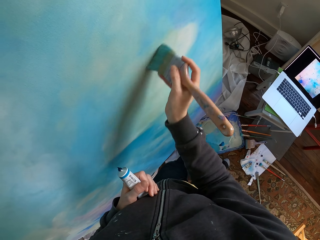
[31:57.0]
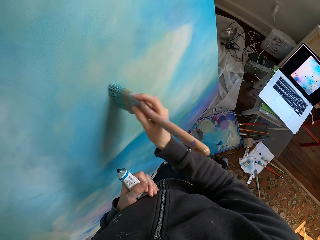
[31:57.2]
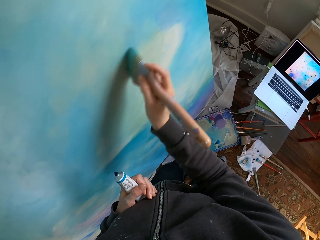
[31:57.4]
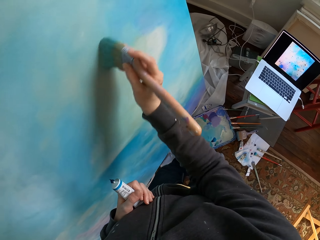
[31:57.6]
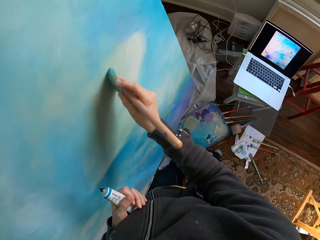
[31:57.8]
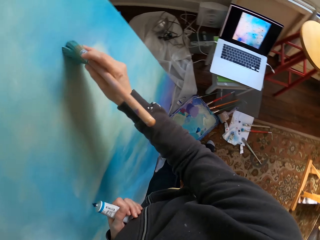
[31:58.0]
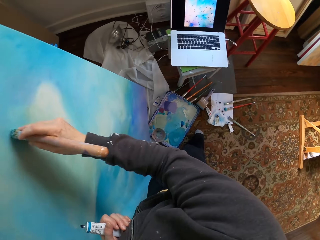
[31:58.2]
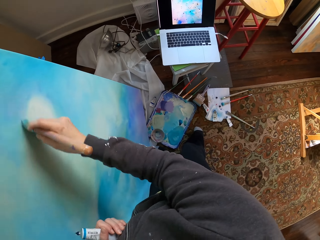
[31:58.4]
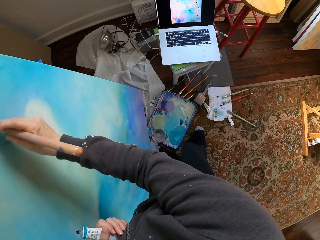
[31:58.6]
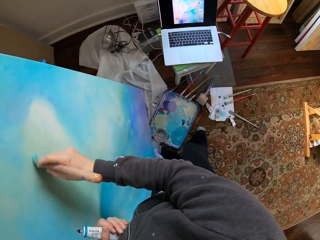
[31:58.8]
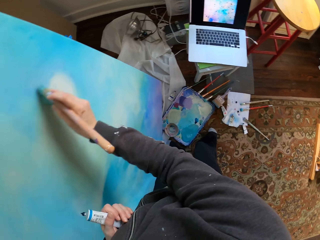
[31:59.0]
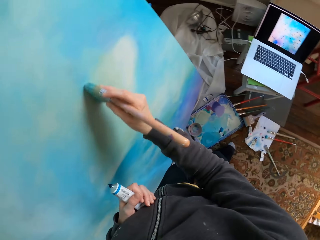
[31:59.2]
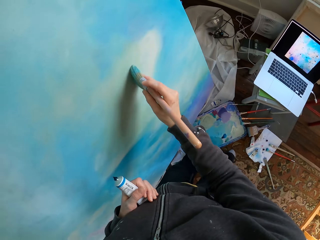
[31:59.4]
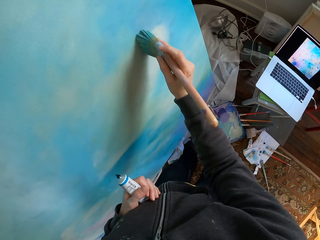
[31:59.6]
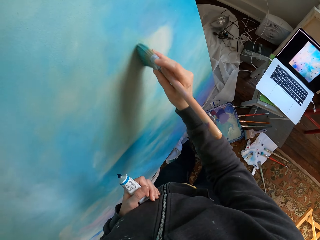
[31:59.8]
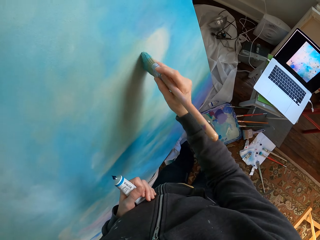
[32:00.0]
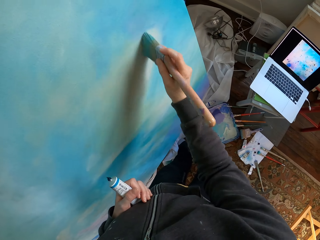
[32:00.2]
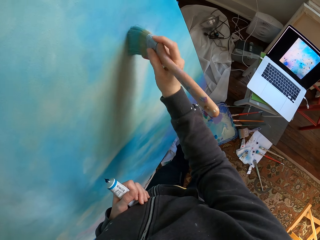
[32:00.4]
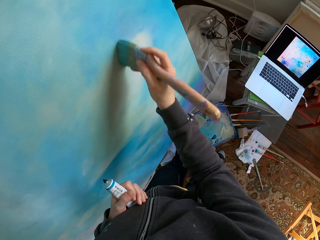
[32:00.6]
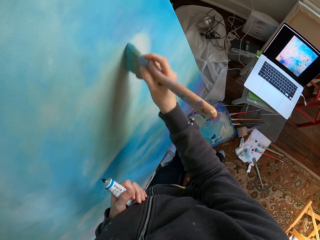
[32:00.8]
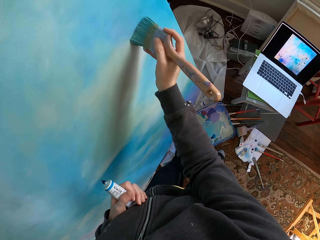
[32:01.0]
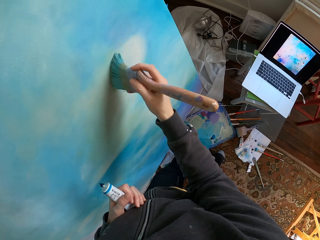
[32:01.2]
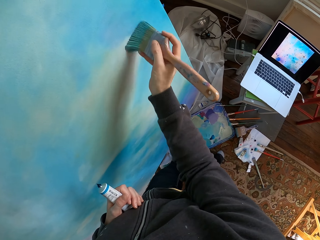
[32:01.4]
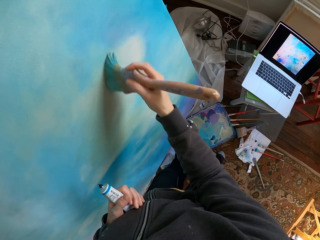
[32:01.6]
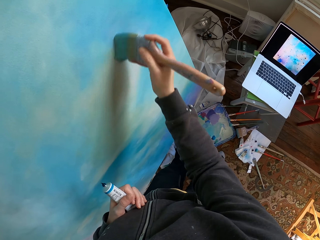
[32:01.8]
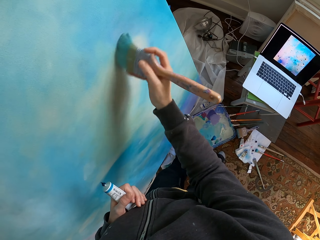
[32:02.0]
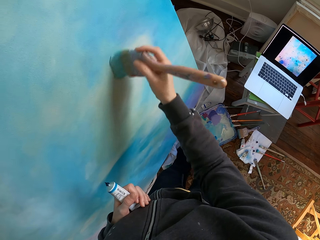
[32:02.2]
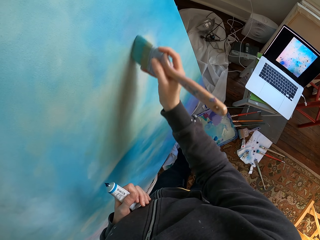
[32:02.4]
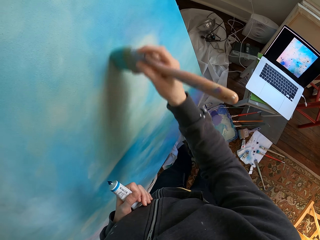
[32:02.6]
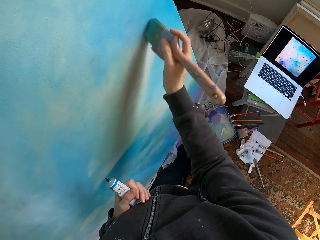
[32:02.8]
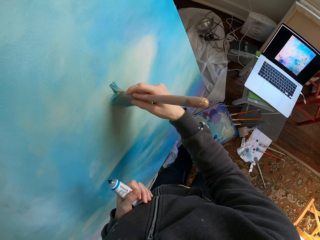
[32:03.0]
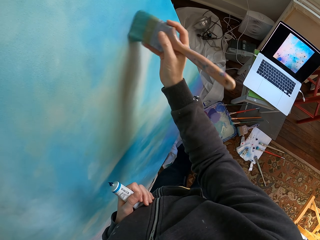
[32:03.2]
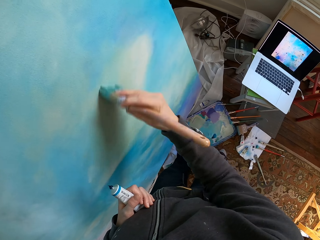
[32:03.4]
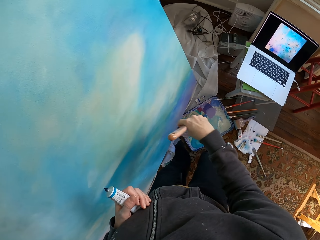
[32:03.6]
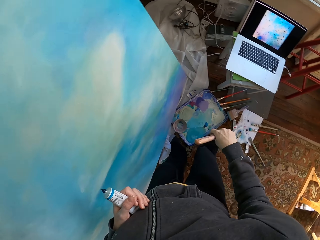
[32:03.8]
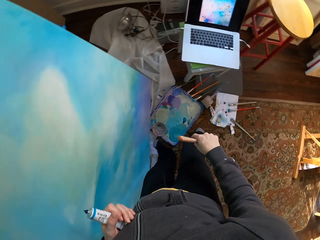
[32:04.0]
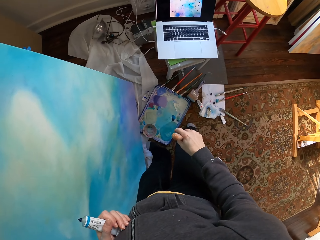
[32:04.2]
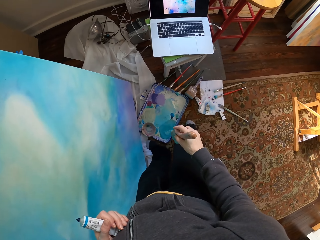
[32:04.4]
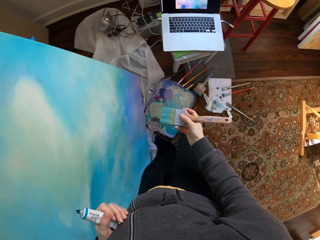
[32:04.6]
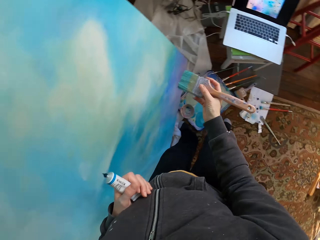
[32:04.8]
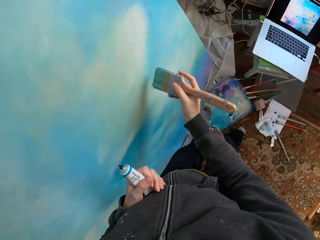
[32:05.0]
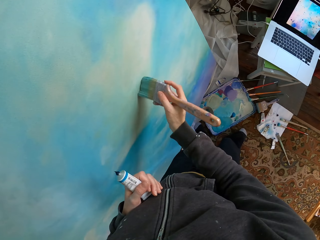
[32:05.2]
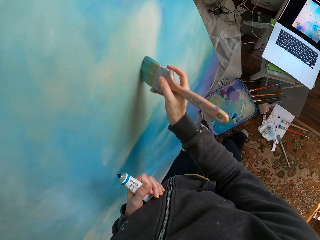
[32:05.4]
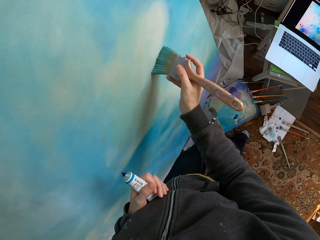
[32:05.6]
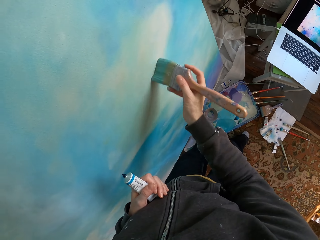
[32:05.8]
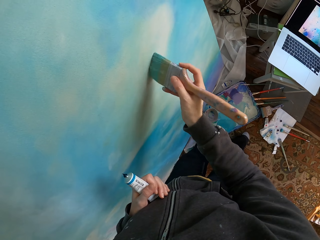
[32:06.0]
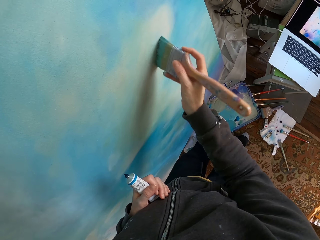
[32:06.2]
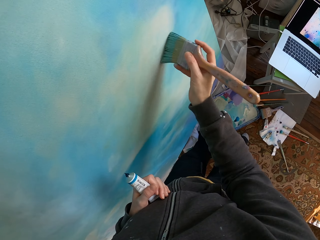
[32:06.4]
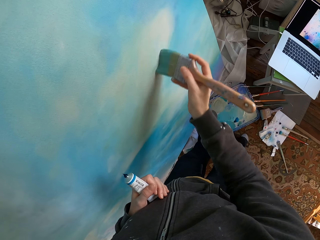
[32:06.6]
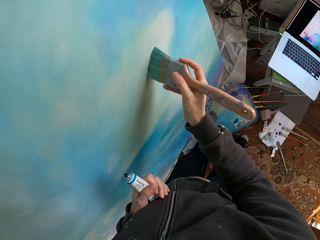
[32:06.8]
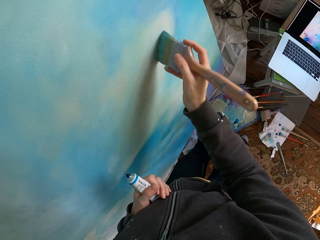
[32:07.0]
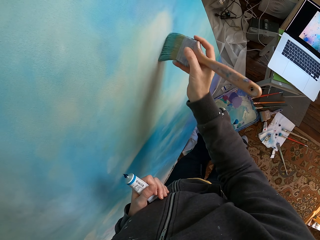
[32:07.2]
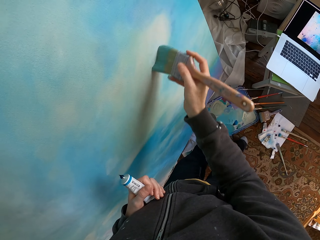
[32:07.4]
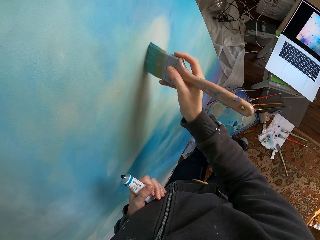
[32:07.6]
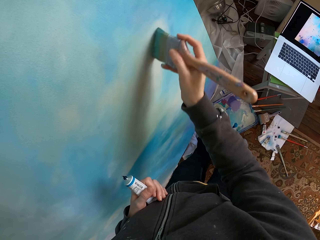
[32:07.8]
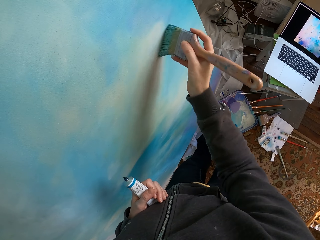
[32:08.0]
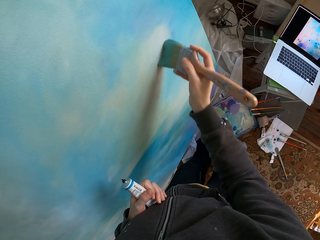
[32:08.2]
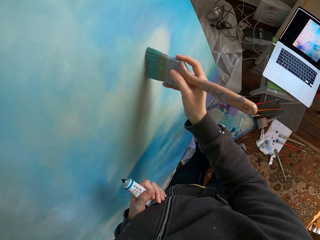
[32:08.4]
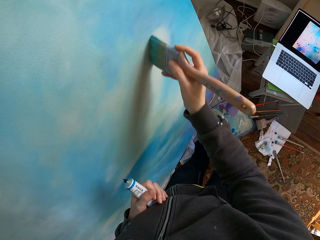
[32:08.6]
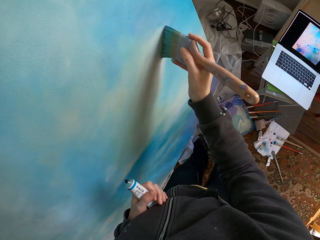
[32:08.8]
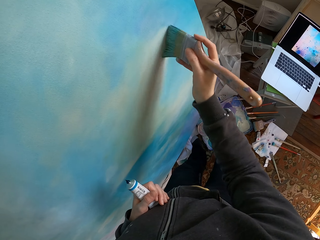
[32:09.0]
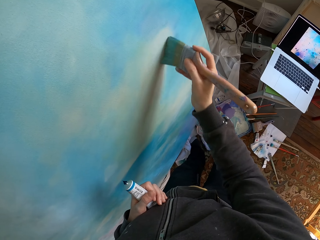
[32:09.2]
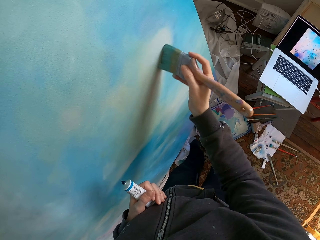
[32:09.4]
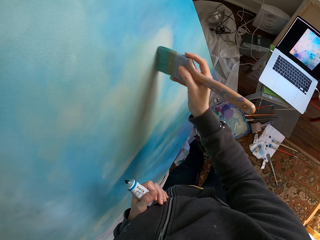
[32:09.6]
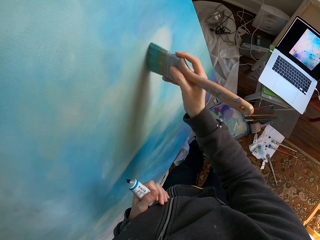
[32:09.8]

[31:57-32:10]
The camera wearer lowers a hand holding a brush. They paint.

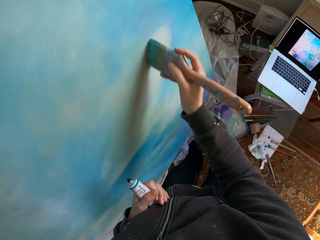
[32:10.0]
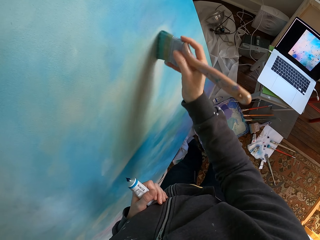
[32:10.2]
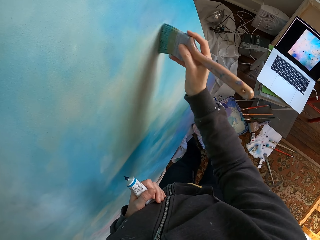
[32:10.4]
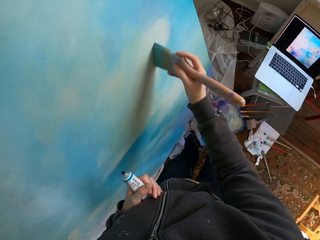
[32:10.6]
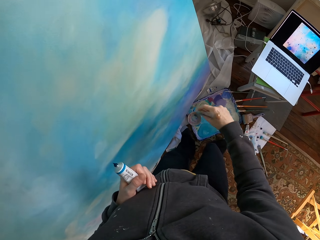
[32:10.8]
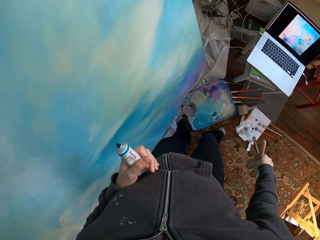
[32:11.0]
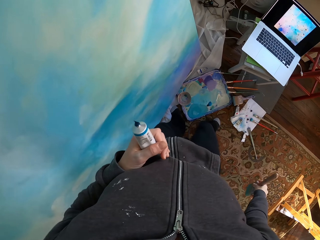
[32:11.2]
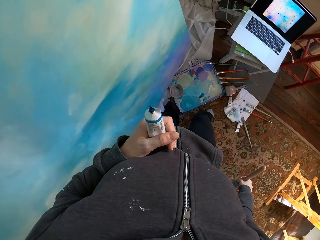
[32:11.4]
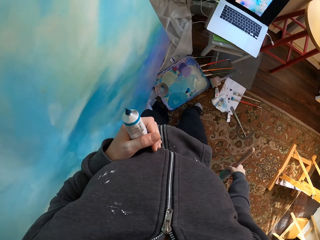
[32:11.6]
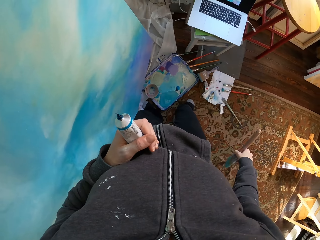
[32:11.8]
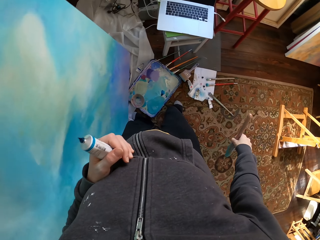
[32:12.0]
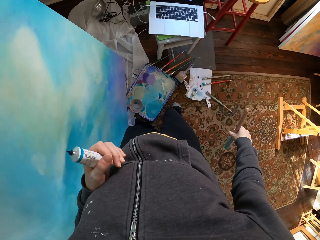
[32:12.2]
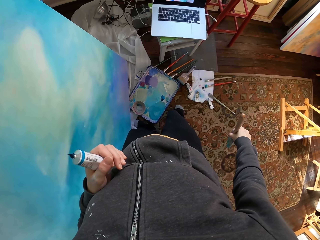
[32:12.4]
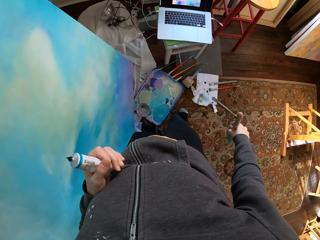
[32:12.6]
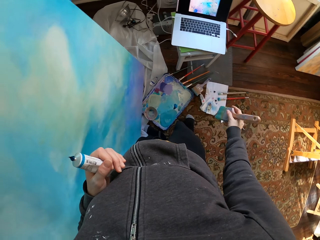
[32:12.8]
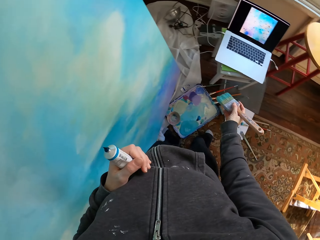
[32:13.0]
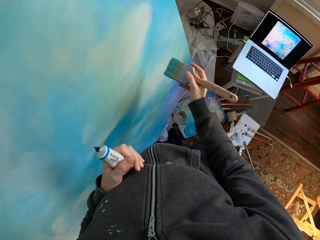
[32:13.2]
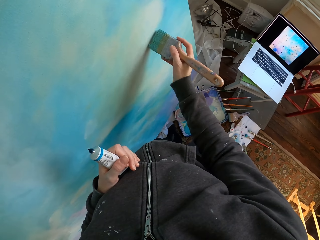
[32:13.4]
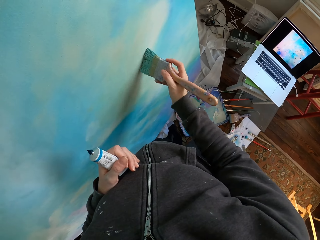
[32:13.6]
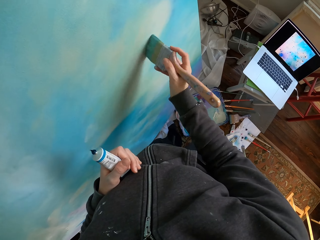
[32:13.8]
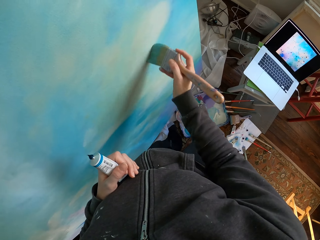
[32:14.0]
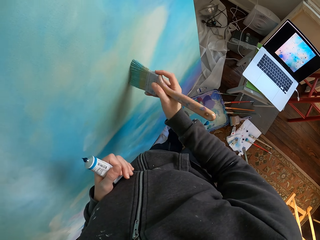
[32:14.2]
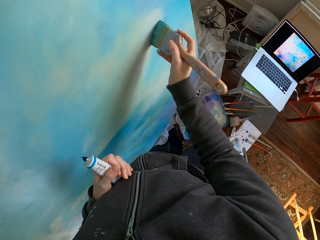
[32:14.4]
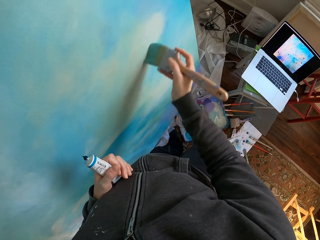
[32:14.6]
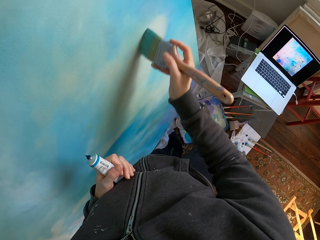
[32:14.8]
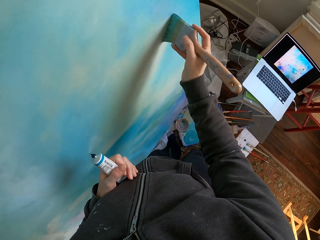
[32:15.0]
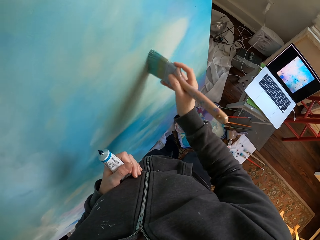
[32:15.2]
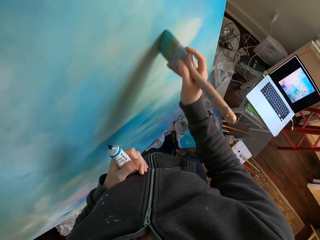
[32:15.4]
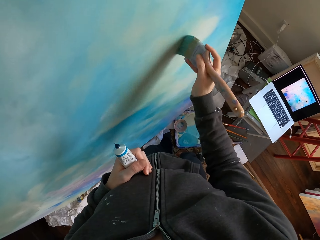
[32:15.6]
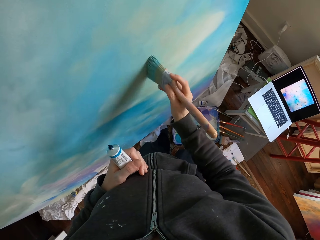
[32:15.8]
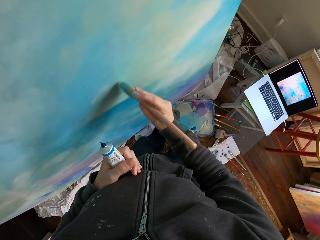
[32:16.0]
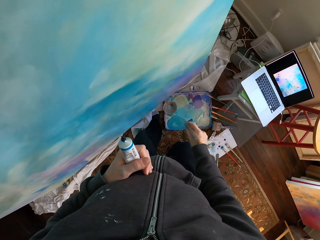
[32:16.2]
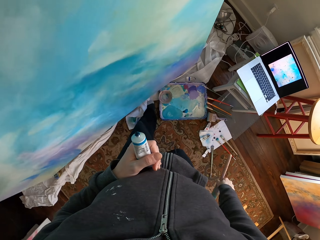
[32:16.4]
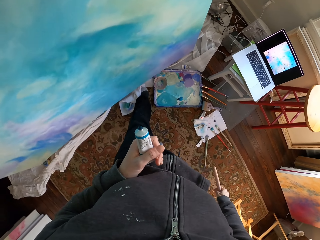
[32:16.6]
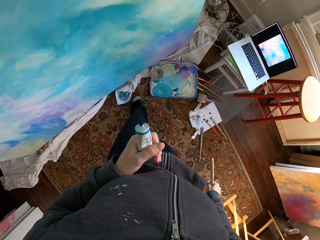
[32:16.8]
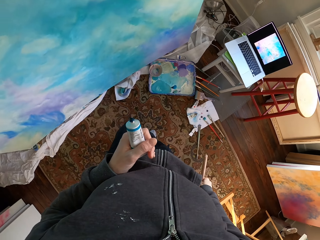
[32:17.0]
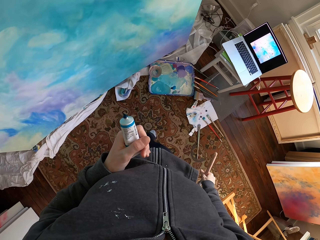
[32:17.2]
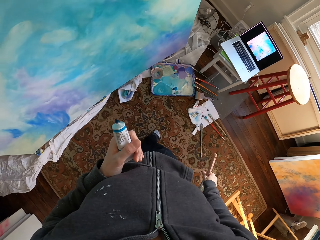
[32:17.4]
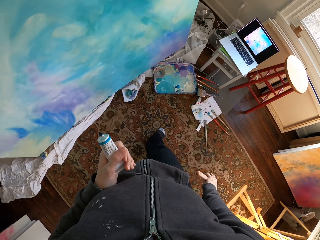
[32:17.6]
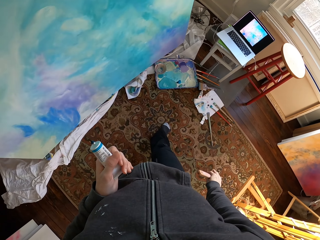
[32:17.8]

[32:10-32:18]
The camera wearer lowers a hand holding the brush. They look at a laptop.
